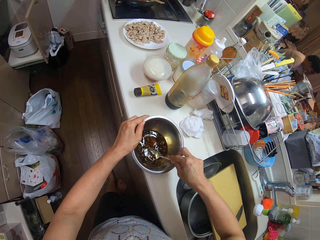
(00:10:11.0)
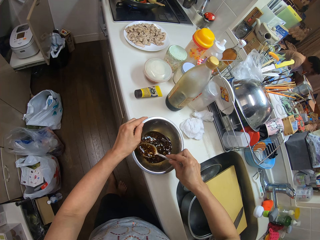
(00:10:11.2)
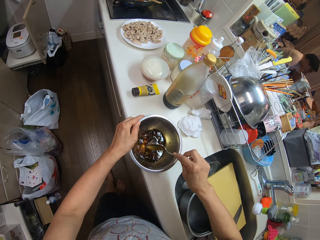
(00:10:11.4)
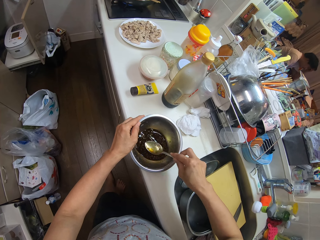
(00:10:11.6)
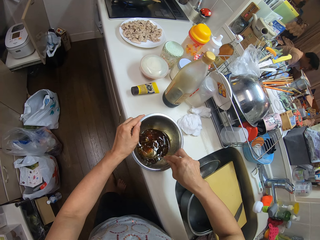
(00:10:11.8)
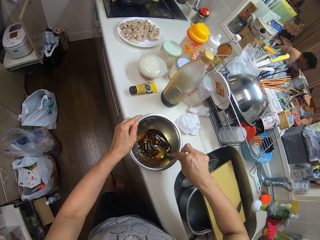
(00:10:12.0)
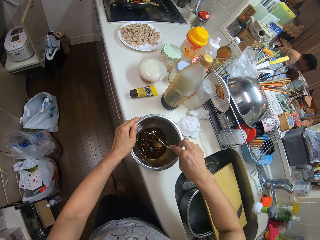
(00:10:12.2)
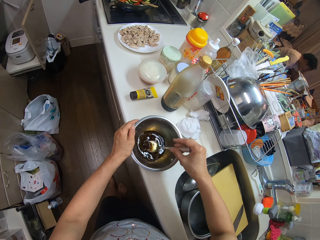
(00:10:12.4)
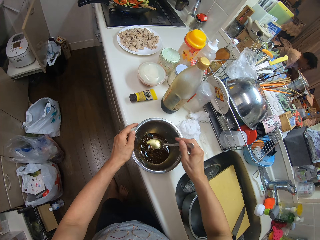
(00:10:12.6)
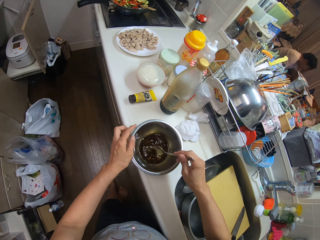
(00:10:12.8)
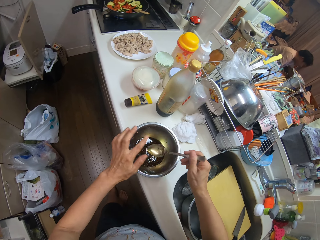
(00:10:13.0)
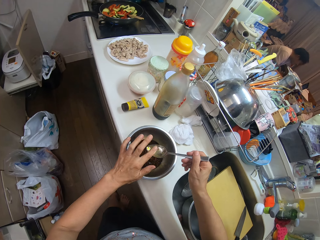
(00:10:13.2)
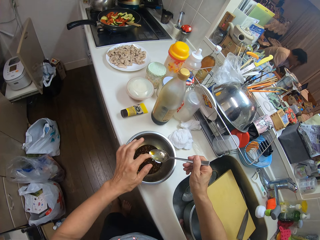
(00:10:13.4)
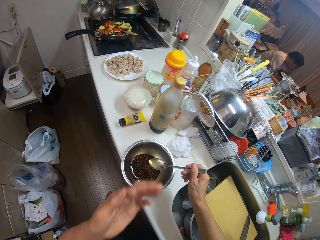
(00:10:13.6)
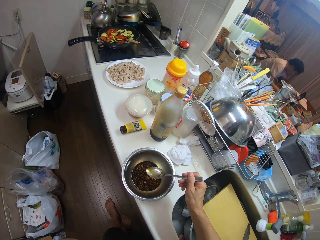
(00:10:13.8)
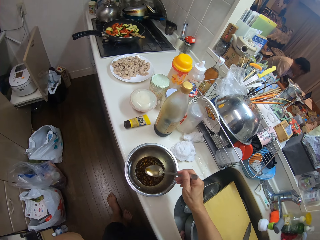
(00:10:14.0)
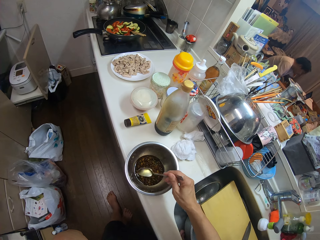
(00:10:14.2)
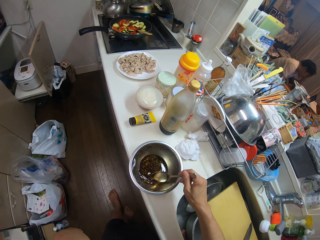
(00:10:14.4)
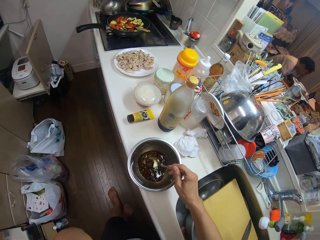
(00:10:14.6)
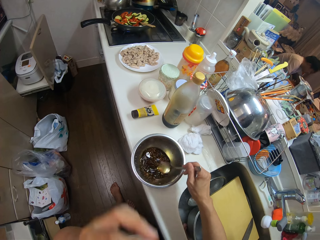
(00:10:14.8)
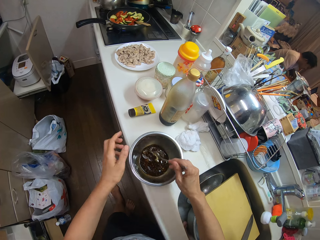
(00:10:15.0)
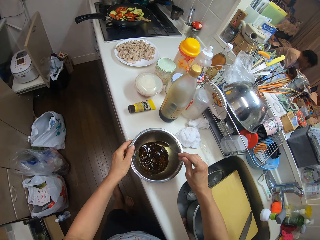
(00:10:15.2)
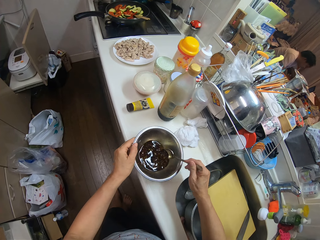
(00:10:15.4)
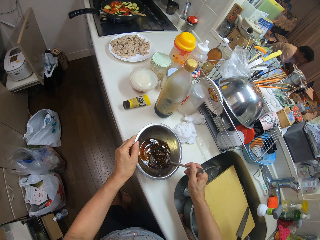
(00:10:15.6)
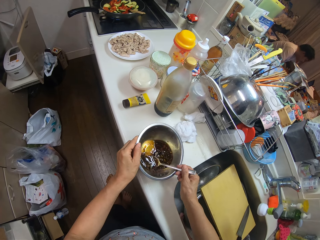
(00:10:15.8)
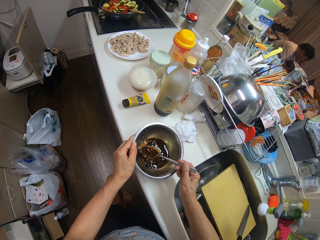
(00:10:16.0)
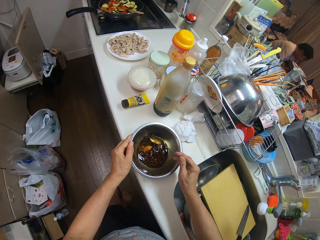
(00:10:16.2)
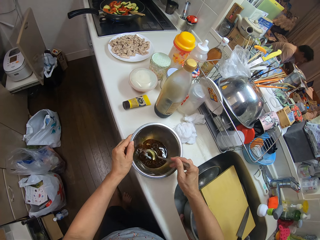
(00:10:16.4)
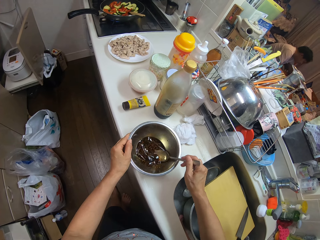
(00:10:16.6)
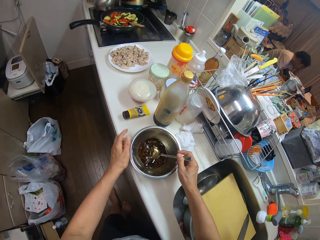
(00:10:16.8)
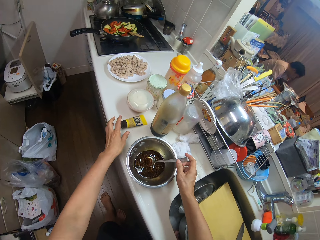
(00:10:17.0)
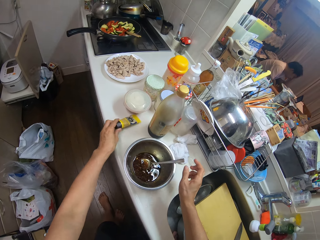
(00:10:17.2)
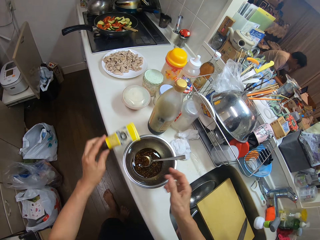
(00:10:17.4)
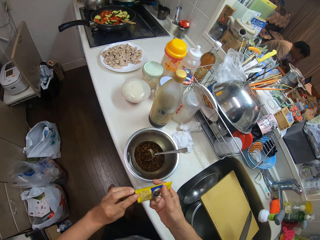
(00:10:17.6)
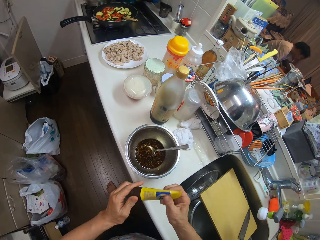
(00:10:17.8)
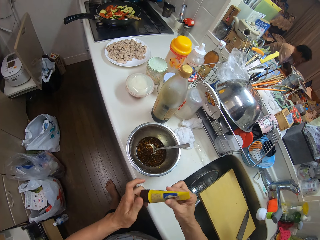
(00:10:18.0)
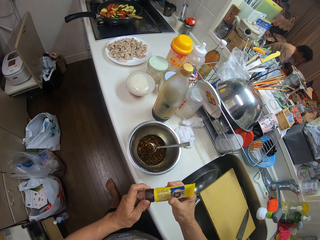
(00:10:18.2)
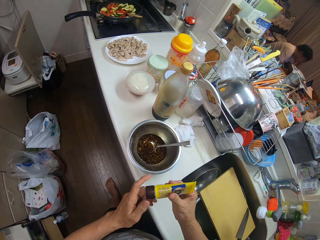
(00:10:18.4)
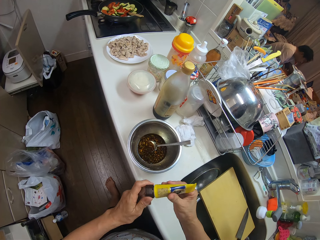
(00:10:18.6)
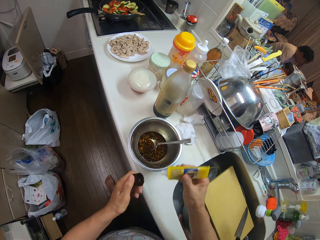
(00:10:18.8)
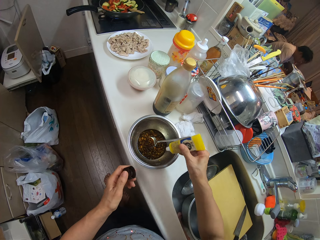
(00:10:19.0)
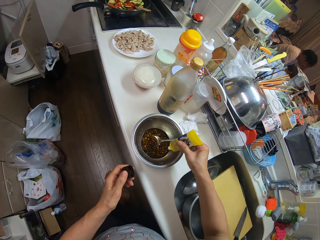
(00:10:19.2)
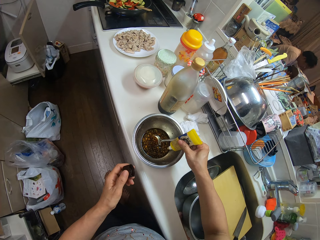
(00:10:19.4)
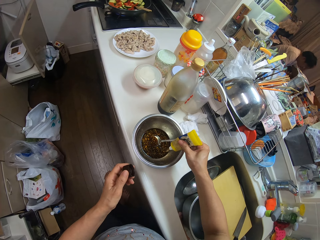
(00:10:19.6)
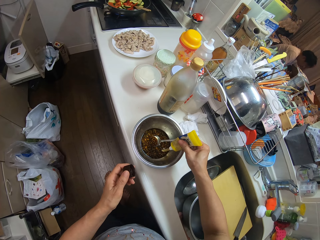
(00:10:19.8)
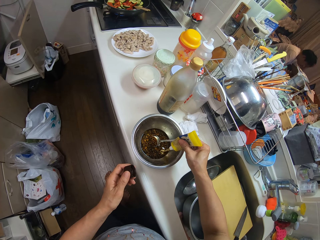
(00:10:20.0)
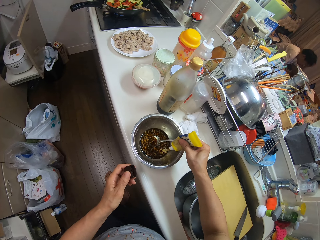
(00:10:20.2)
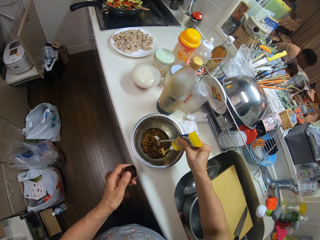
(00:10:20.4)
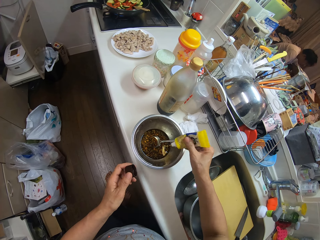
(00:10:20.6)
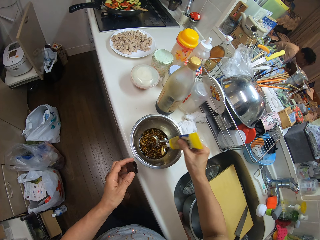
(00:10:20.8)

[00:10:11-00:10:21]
The camera wearer places his left index finger on the spoon. He puts his left hand in his mouth. He tastes something. He stirs the soy sauce in the bowl with the spoon. He takes the caramel tube on the slab. He opens the caramel tube. He presses out caramel from the tube into the soy sauce in the bowl on the slab.

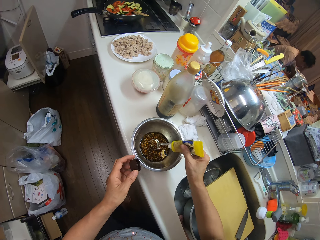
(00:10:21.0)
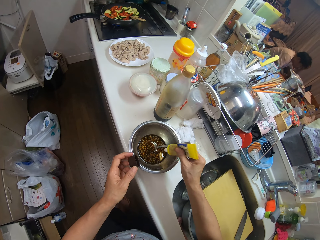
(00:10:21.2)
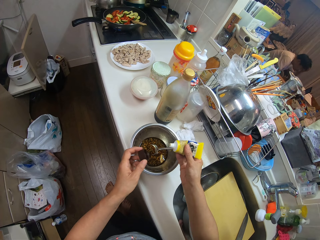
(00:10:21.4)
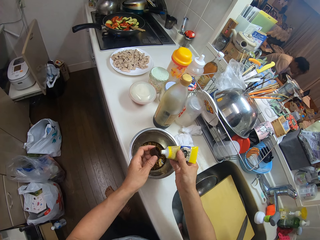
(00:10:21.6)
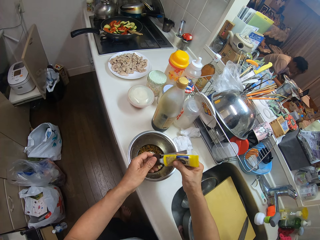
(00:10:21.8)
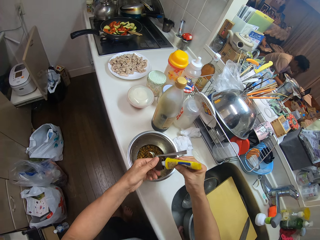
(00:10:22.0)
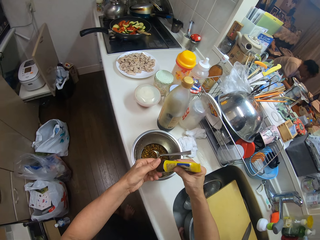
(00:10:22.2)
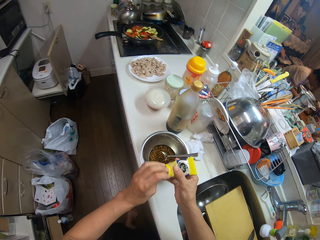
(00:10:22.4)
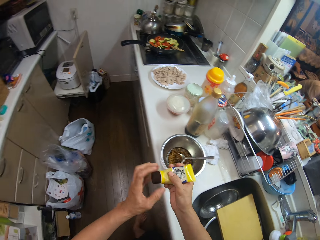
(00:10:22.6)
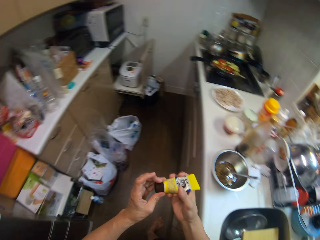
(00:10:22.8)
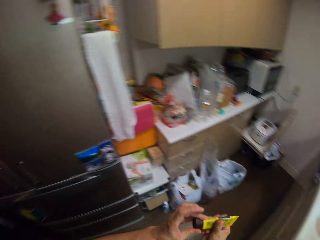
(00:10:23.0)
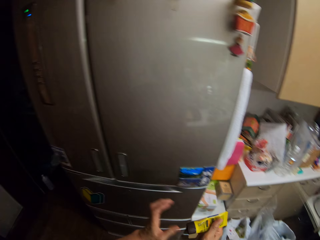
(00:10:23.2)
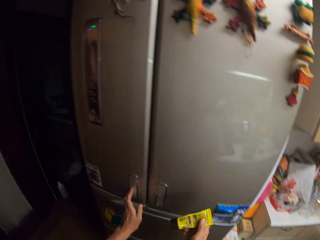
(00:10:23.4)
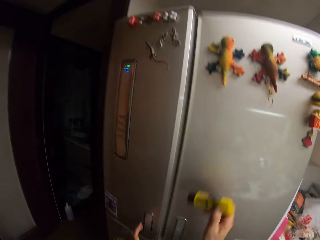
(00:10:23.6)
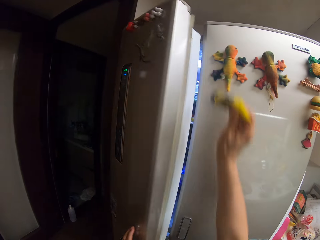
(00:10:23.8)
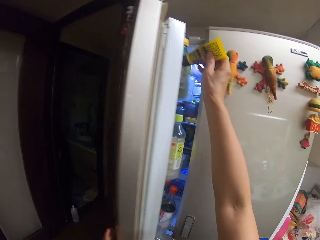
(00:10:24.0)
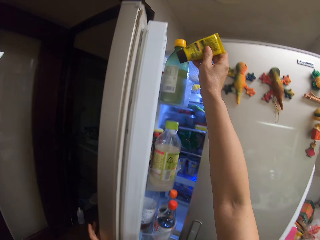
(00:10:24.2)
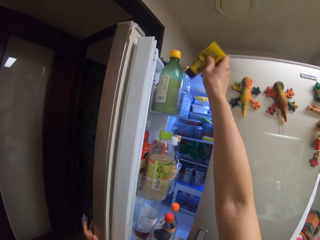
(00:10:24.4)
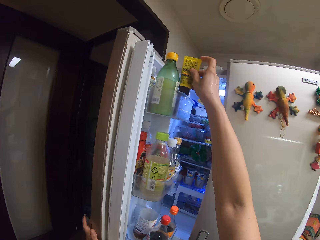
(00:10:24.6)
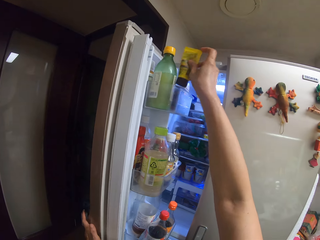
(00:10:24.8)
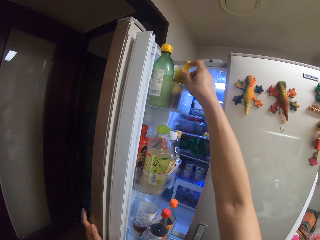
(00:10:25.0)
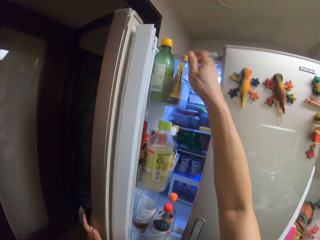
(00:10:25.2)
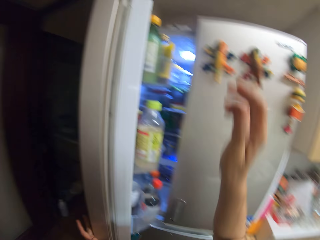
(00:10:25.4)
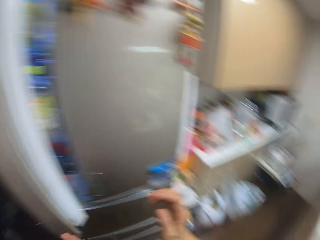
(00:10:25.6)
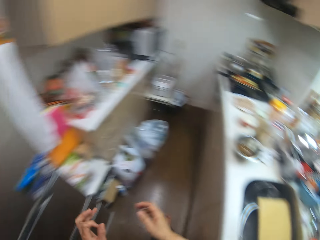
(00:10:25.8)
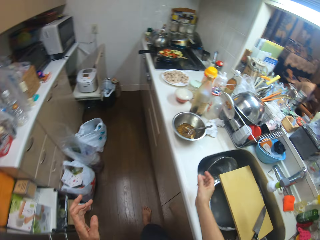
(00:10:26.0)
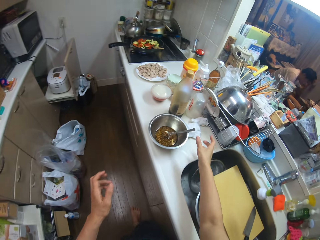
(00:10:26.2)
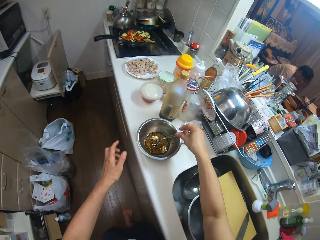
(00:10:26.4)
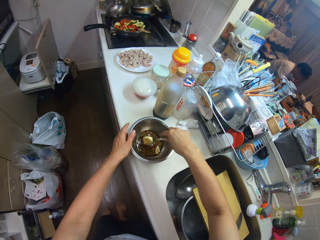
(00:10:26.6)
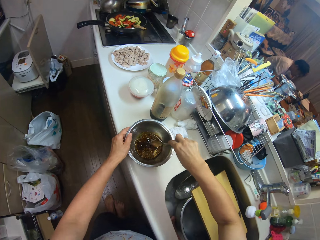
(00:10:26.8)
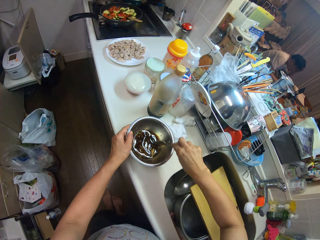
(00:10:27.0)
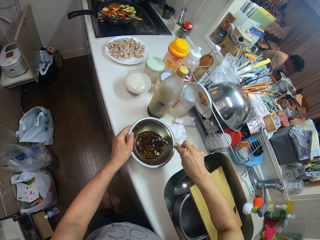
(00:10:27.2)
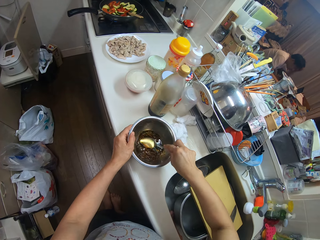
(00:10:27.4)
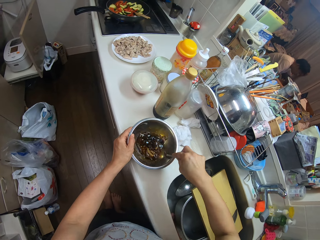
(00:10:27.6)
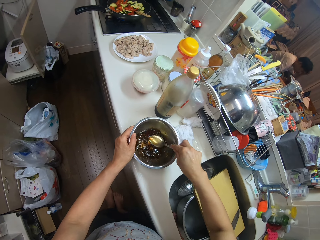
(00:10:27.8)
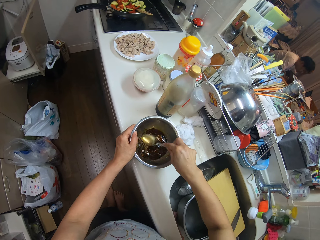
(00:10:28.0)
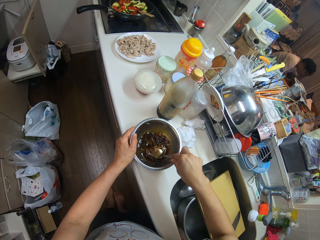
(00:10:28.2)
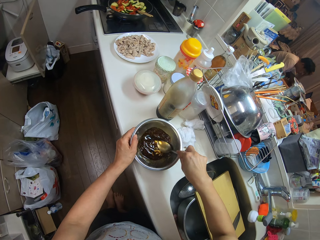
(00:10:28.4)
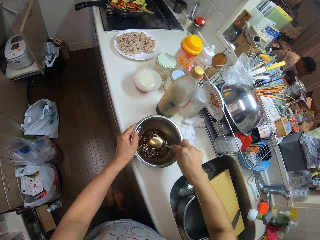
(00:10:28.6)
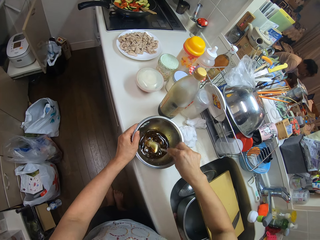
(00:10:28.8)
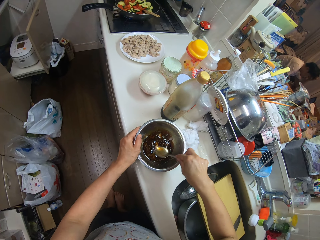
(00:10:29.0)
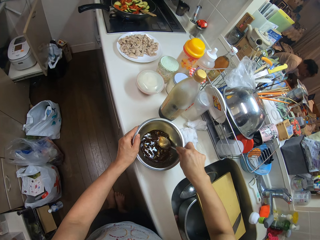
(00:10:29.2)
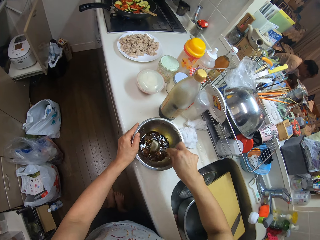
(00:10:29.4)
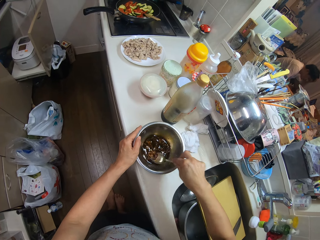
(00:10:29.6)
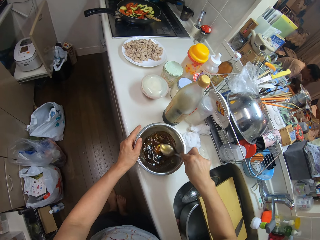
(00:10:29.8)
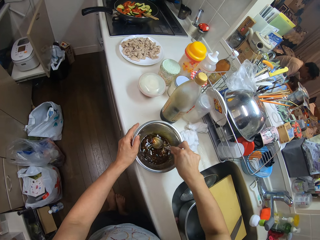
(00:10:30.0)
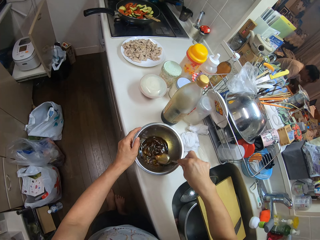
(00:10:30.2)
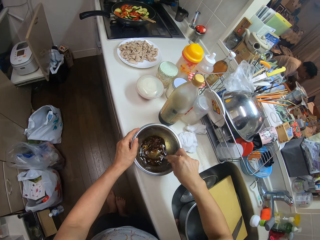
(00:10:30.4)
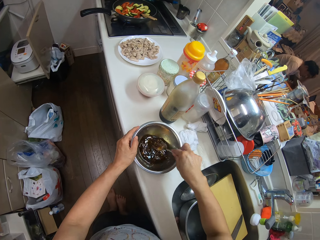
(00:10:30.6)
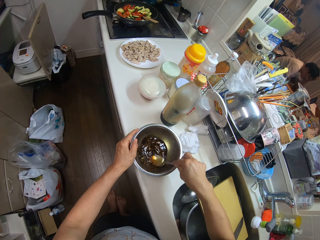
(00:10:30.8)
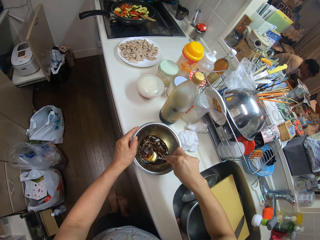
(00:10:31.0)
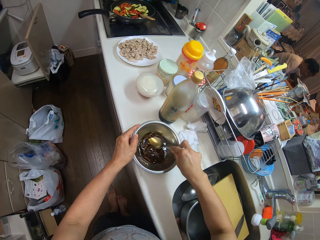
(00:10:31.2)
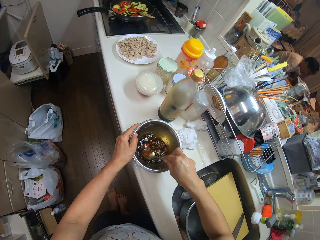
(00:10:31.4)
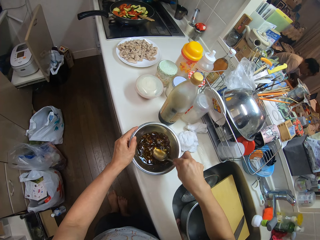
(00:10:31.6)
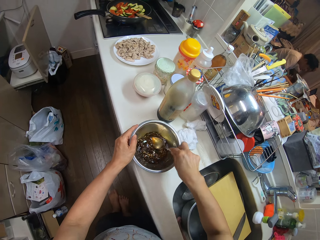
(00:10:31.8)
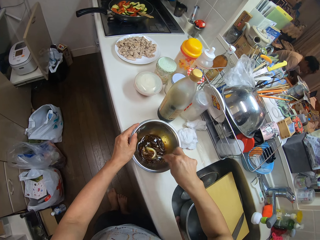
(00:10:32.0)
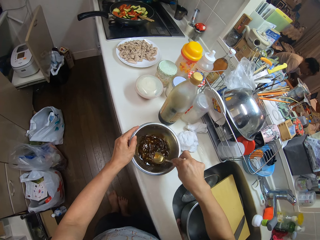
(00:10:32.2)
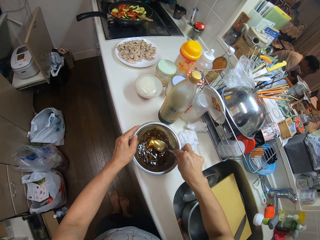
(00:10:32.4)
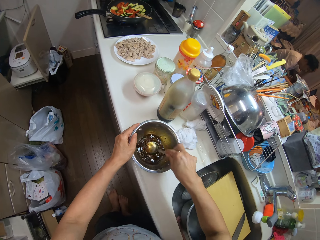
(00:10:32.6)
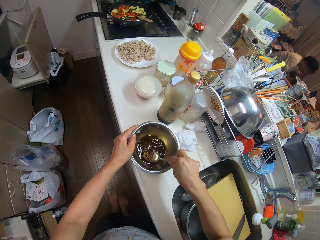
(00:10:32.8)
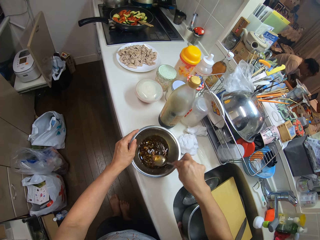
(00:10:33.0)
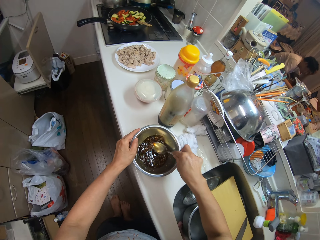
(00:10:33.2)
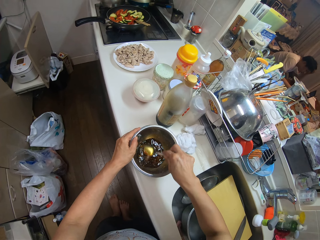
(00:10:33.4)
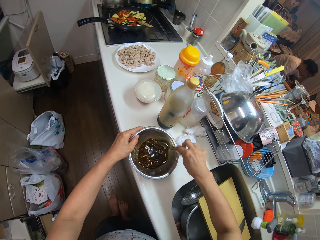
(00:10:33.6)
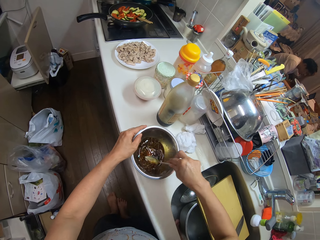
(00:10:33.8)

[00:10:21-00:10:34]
The camera wearer closes the caramel tube. They open the fridge. They place the caramel tube in the fridge. They stir the soy sauce in the bowl with the spoon.
